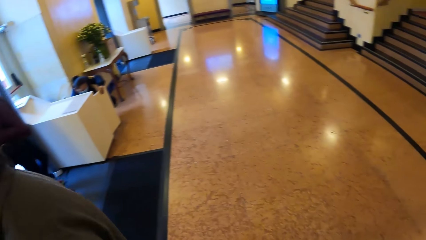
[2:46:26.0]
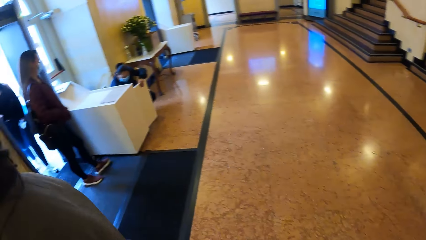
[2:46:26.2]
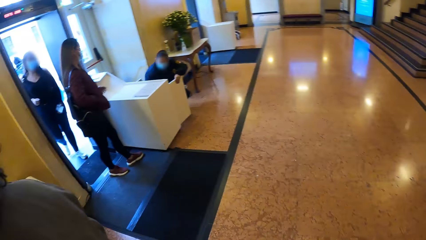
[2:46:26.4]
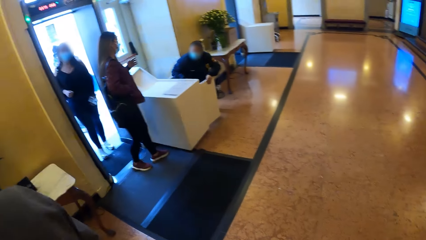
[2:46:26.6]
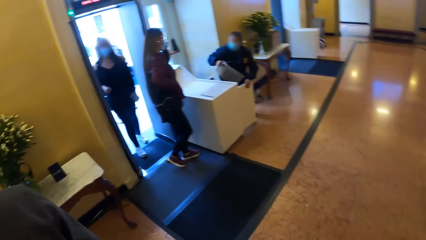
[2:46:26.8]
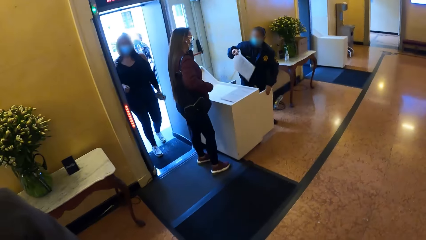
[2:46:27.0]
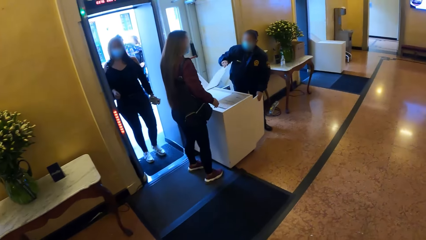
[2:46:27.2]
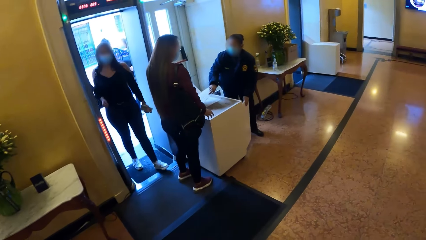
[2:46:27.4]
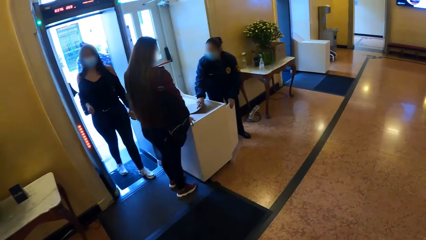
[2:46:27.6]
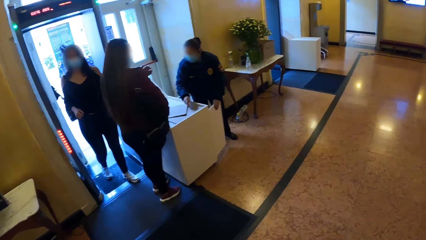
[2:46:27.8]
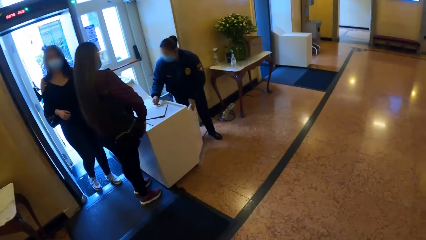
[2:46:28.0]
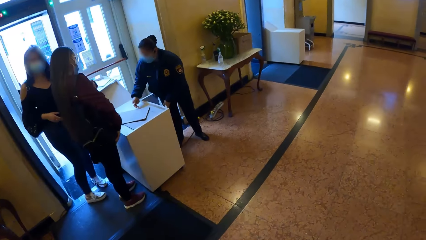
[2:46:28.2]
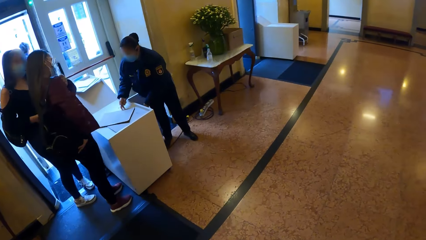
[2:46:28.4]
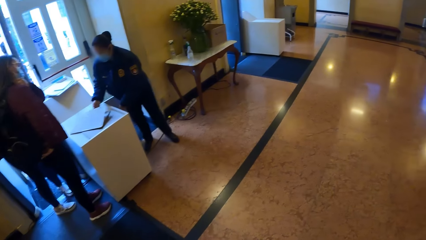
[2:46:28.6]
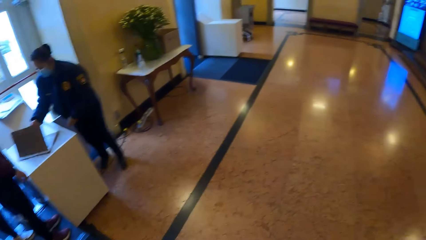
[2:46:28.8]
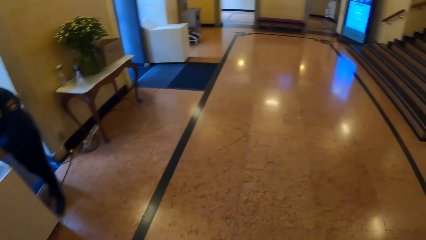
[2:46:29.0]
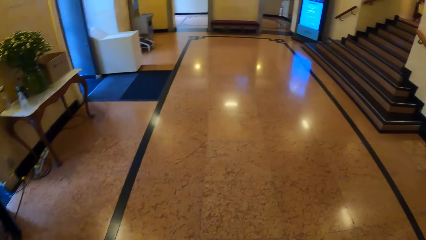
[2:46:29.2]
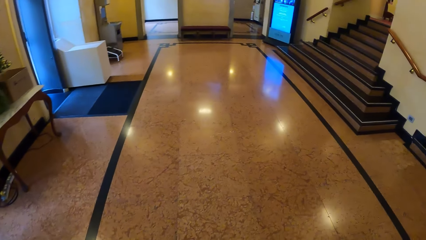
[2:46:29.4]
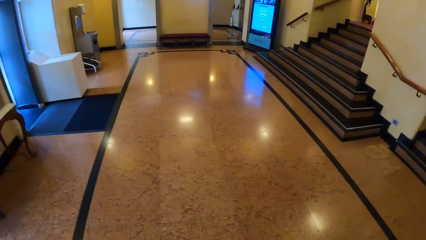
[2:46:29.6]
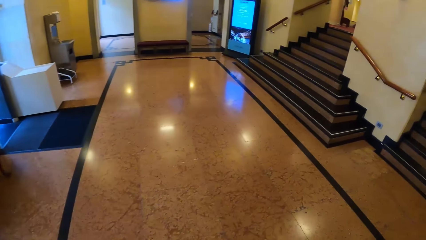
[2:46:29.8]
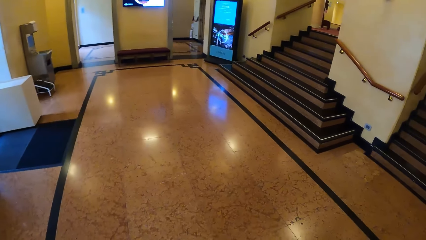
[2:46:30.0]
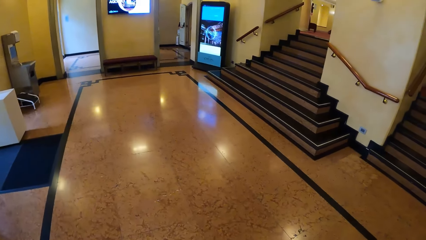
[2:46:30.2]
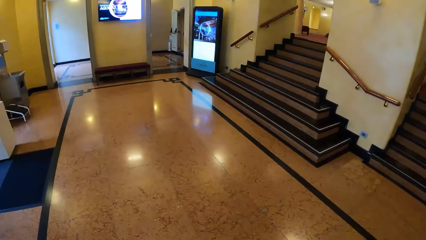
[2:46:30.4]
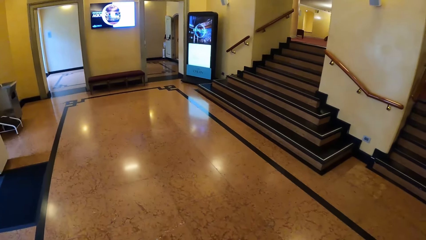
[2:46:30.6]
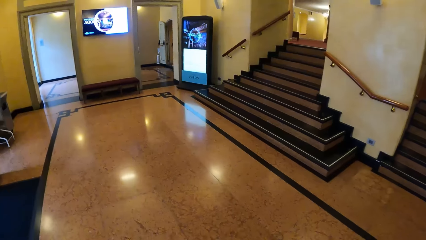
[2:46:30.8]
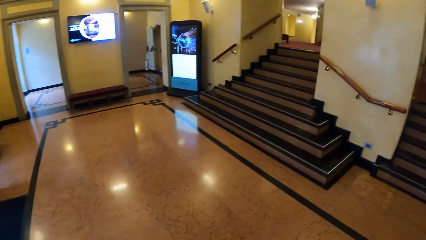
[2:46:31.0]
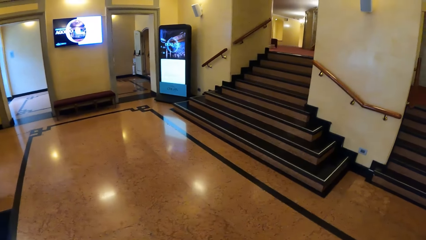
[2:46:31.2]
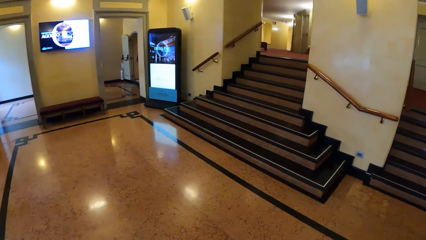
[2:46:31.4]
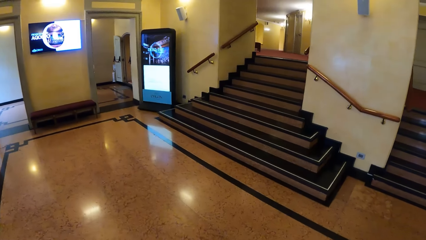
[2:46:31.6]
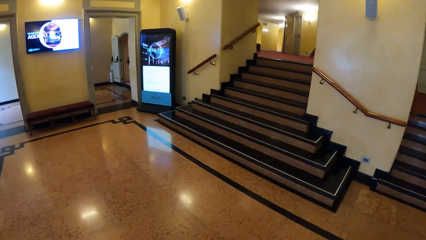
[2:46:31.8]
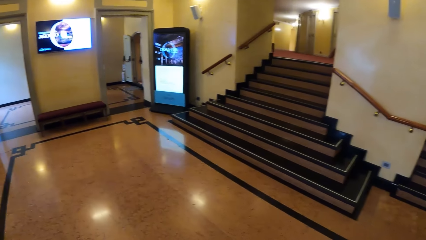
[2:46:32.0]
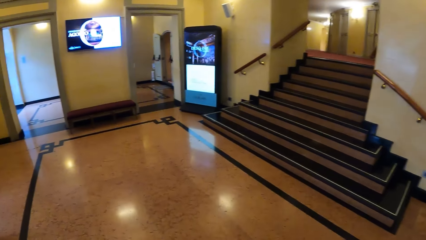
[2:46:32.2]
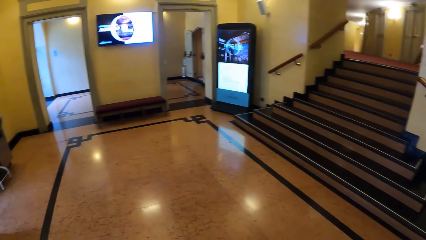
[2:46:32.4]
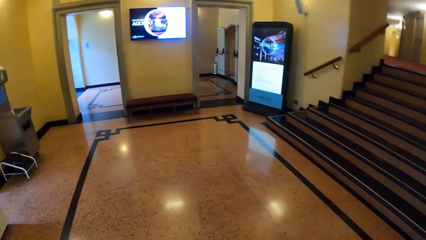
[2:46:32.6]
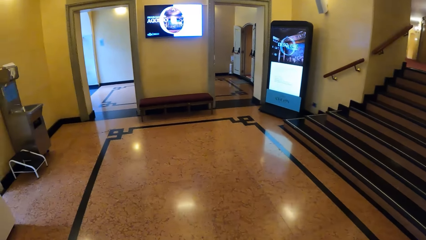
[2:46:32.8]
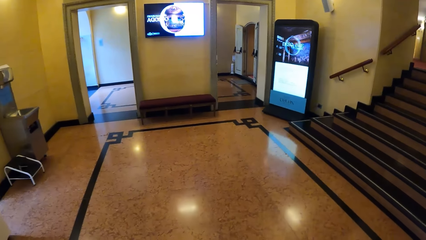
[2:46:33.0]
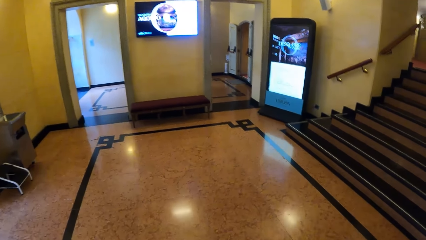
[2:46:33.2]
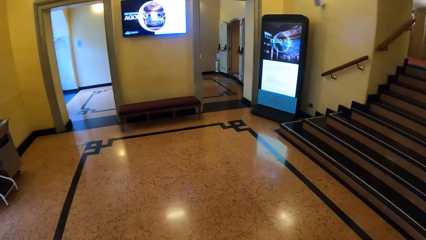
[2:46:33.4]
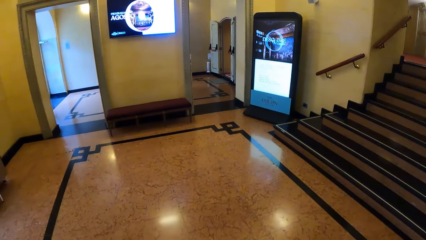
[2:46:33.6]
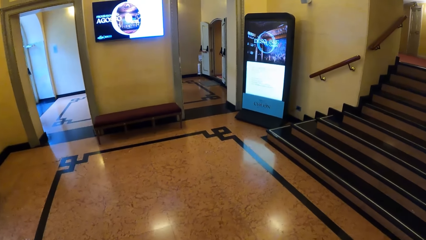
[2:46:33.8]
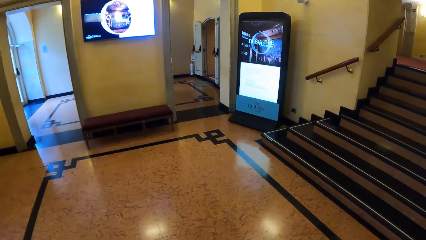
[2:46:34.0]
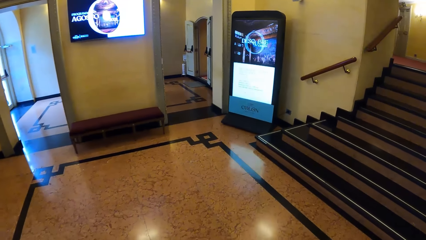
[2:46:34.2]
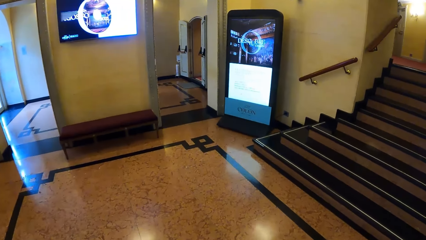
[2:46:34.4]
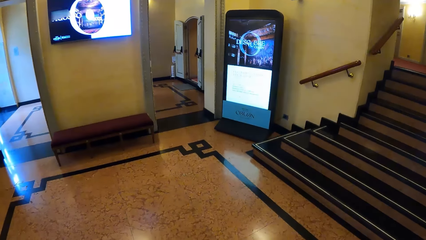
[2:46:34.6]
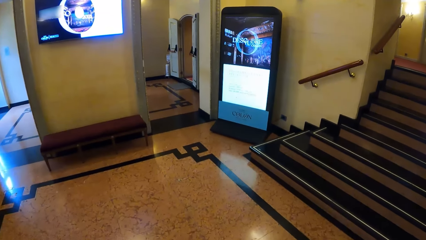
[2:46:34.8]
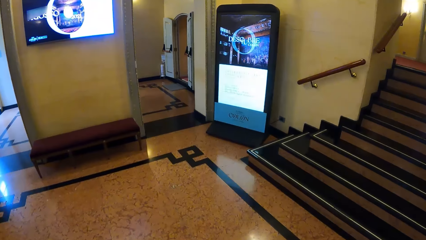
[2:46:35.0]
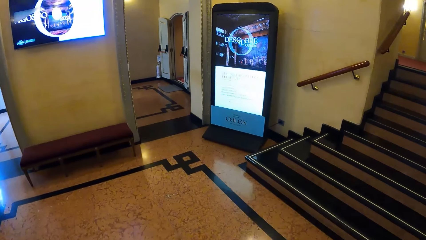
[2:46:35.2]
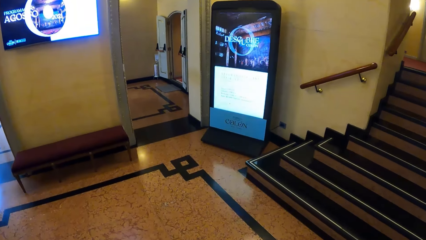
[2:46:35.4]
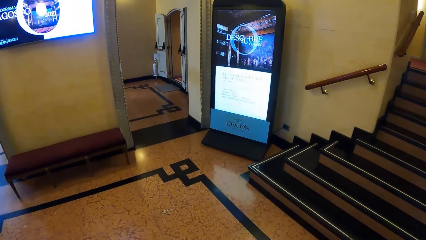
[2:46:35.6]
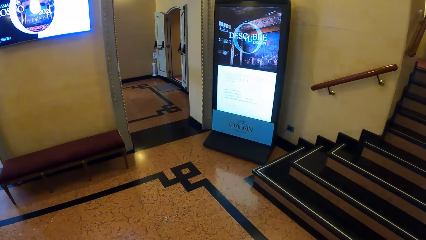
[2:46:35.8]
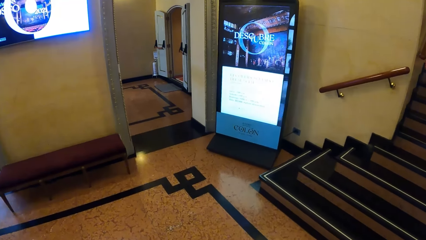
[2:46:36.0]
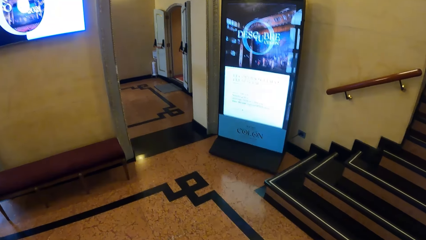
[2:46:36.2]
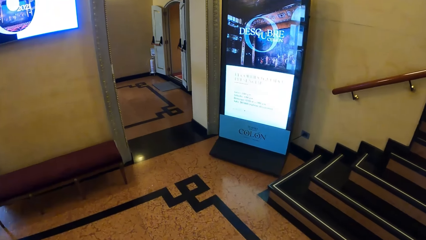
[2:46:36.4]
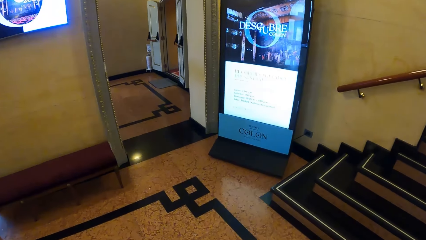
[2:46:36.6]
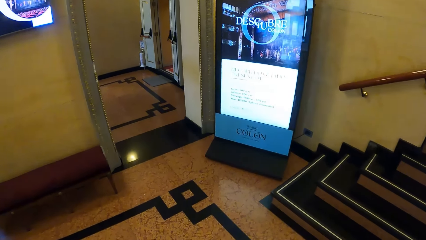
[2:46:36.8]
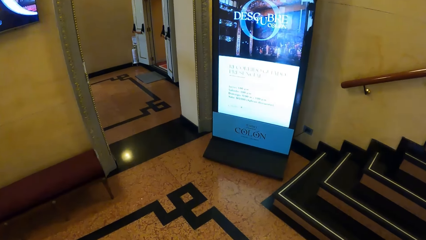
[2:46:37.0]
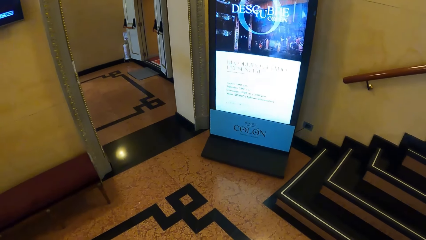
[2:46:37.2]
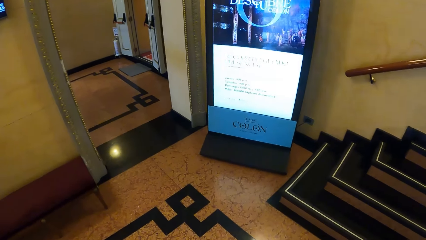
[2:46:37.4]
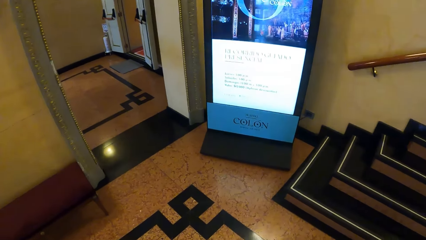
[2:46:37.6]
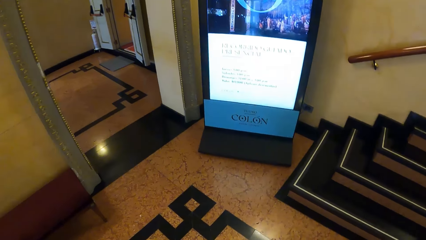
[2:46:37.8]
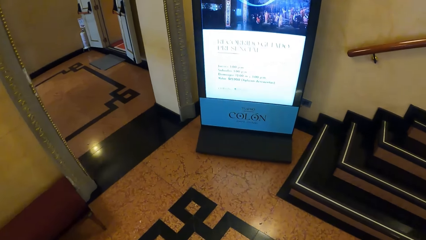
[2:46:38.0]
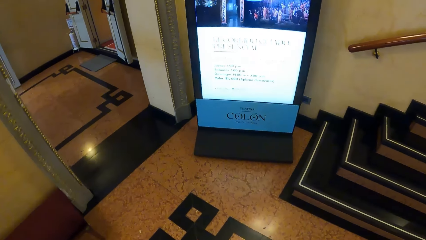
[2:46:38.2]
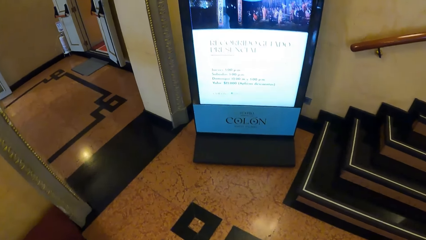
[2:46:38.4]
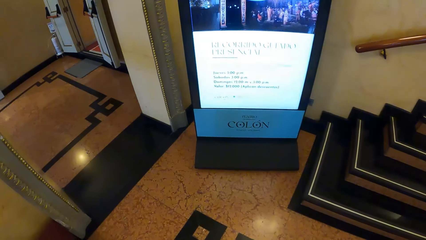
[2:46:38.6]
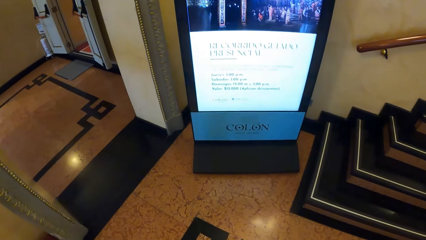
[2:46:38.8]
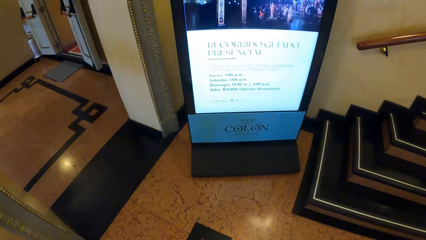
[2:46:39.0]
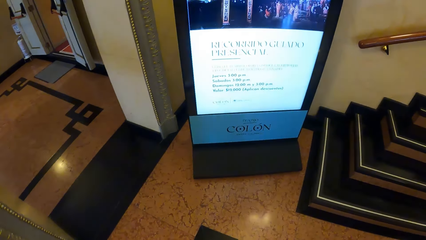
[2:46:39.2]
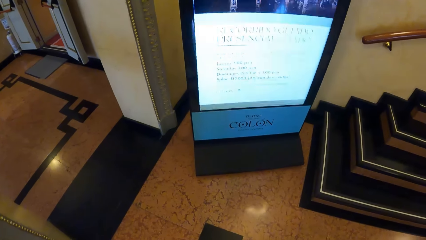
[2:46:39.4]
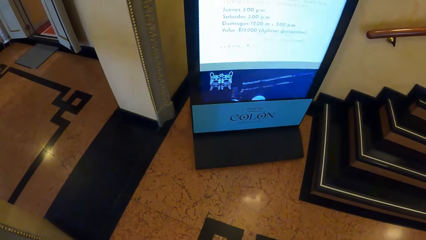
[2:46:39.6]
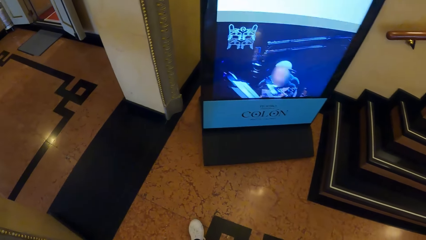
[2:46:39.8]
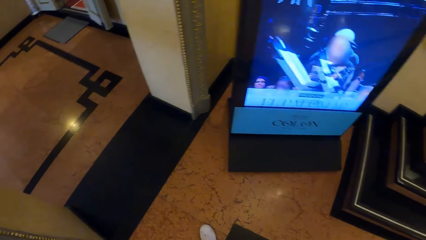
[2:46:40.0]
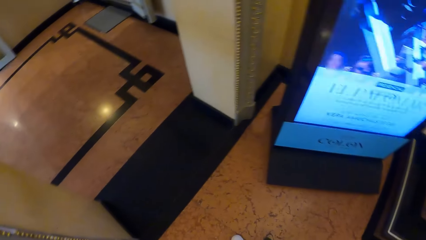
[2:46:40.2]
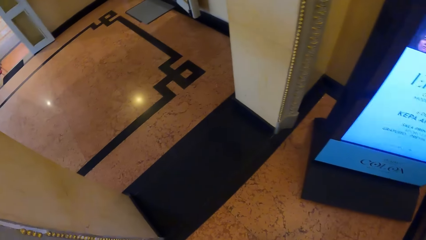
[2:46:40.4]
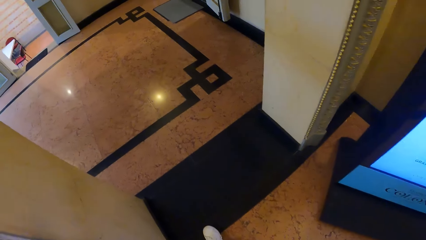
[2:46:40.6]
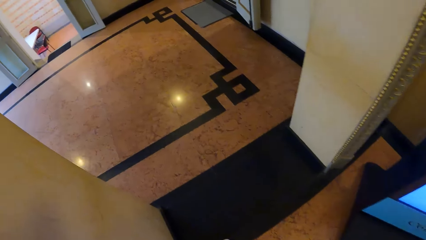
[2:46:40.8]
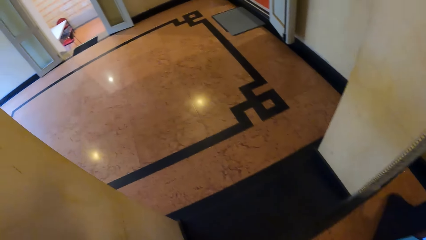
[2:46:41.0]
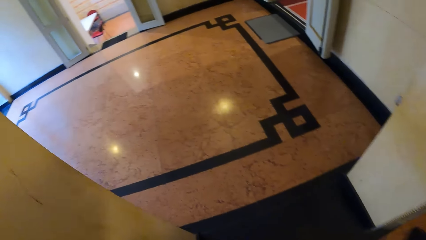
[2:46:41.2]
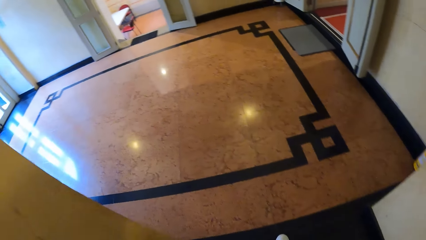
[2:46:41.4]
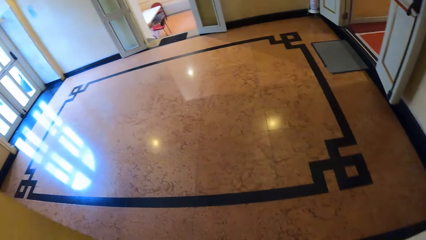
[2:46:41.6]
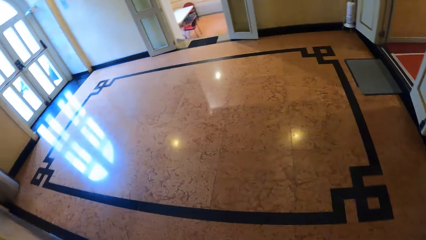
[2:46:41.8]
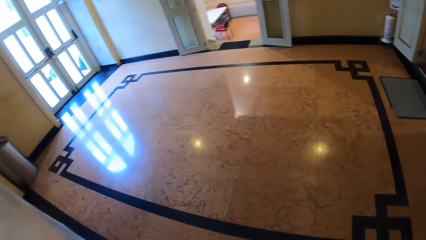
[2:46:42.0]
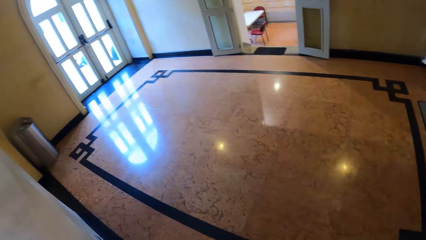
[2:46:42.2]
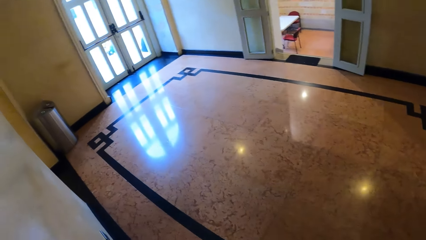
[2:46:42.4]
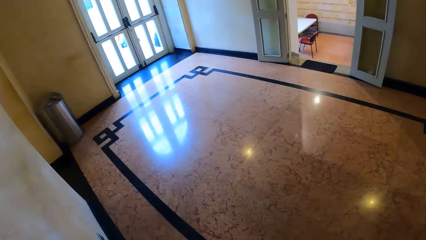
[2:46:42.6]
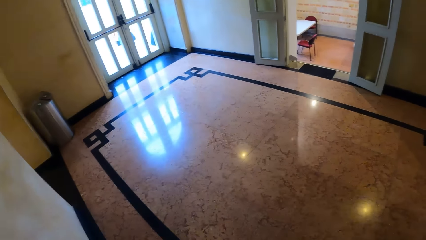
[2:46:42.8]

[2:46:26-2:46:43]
The camera wearer walks to a room.
